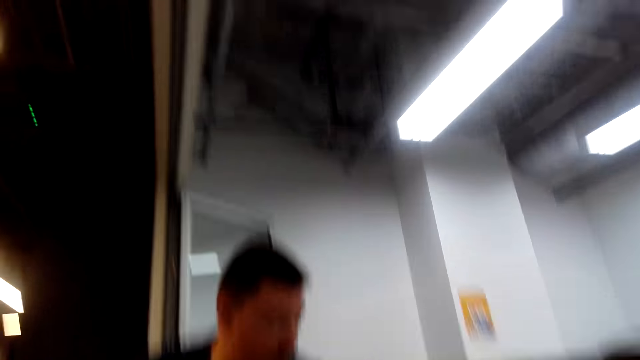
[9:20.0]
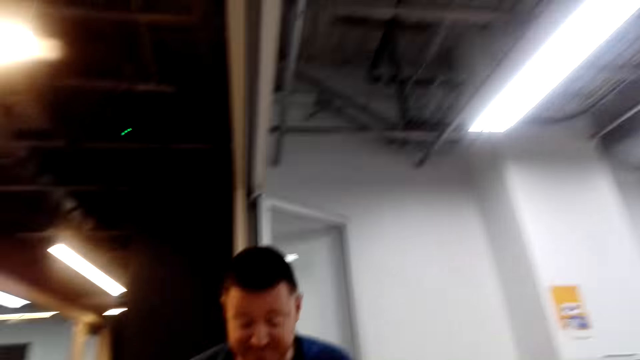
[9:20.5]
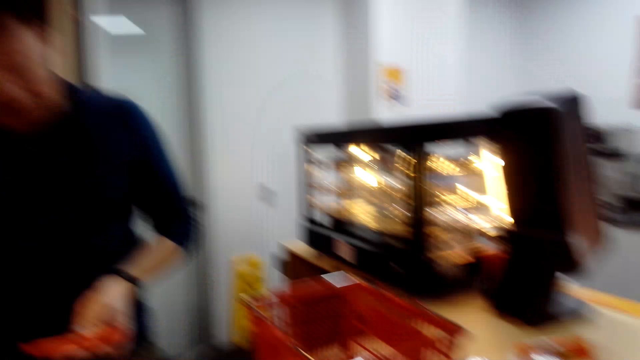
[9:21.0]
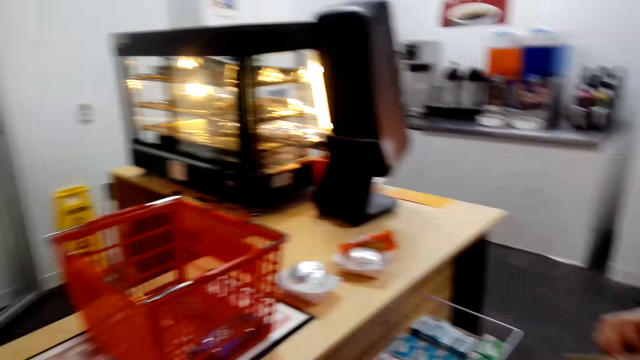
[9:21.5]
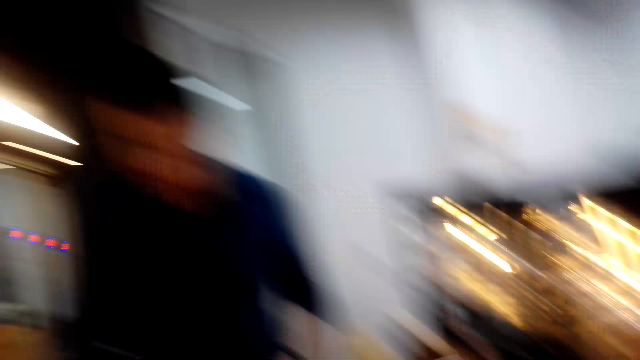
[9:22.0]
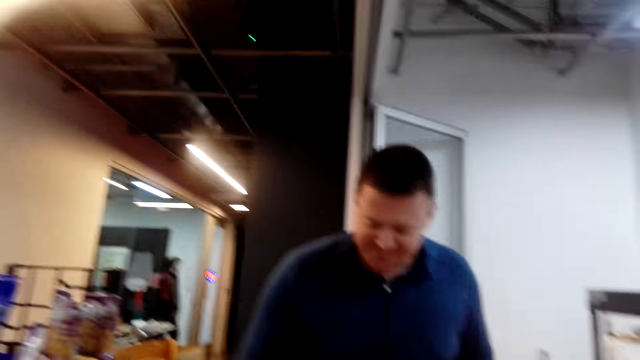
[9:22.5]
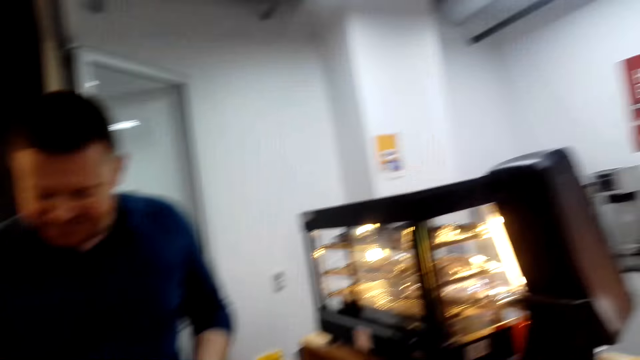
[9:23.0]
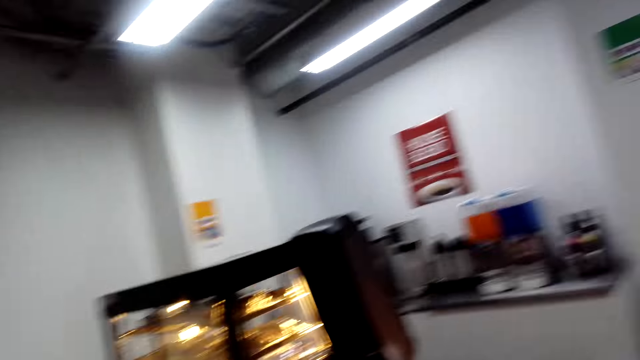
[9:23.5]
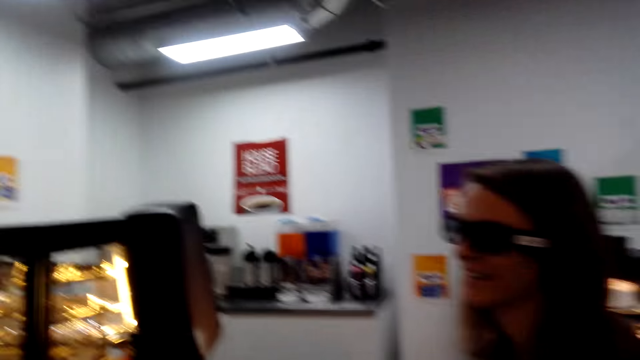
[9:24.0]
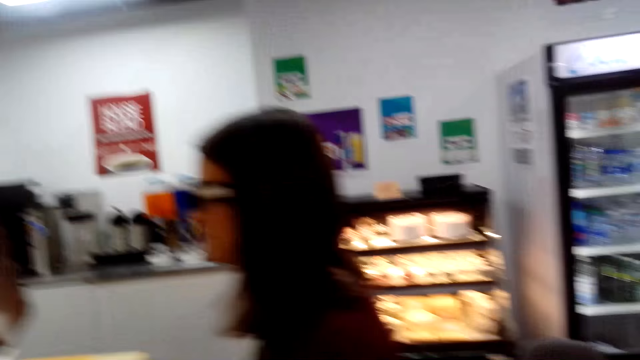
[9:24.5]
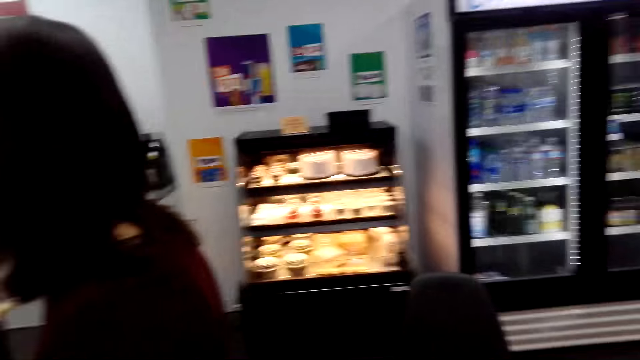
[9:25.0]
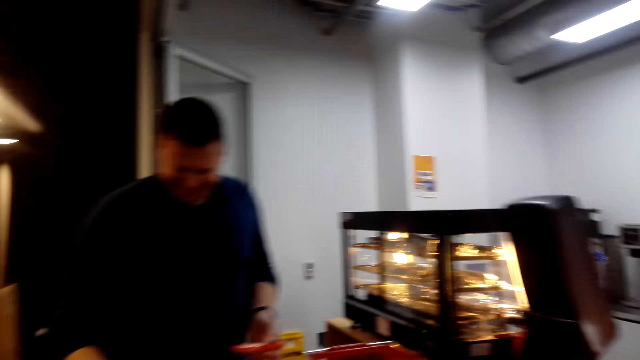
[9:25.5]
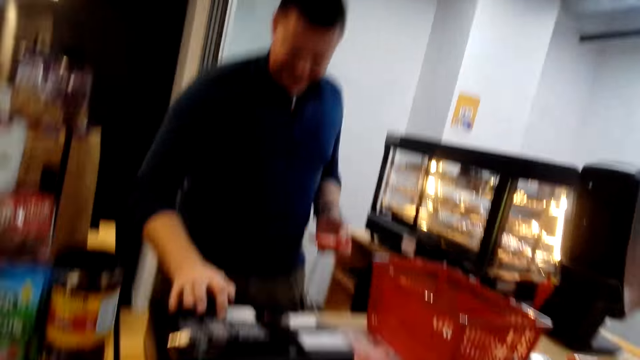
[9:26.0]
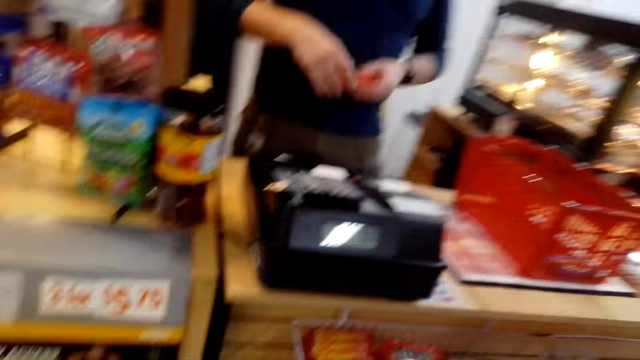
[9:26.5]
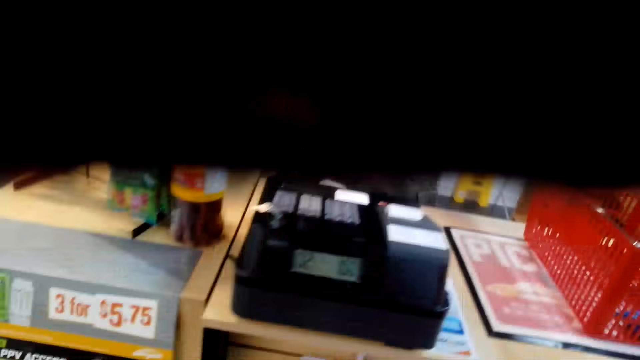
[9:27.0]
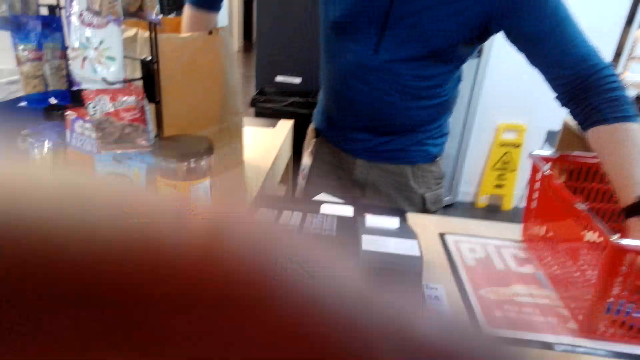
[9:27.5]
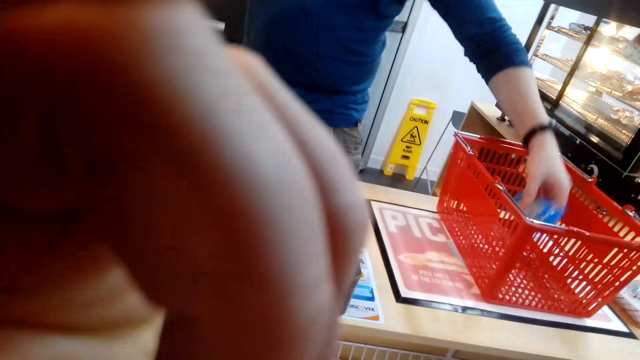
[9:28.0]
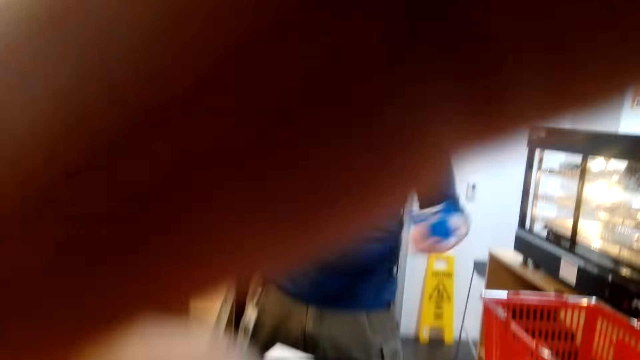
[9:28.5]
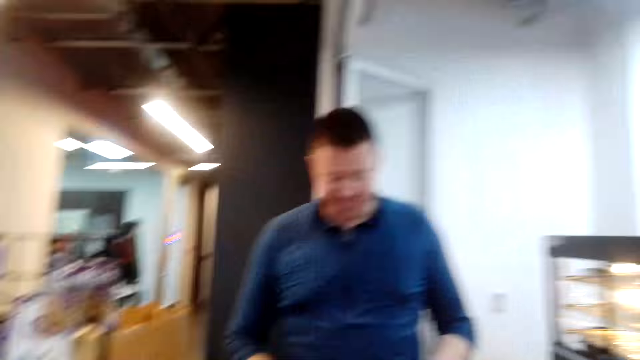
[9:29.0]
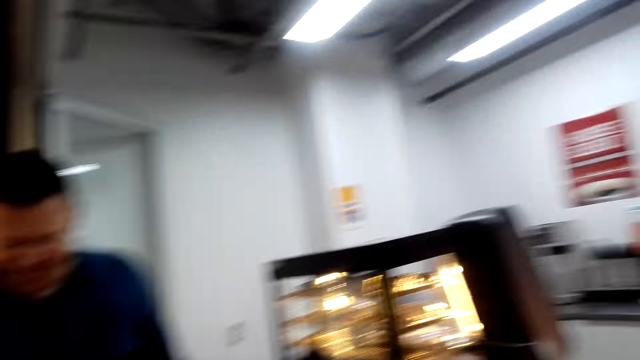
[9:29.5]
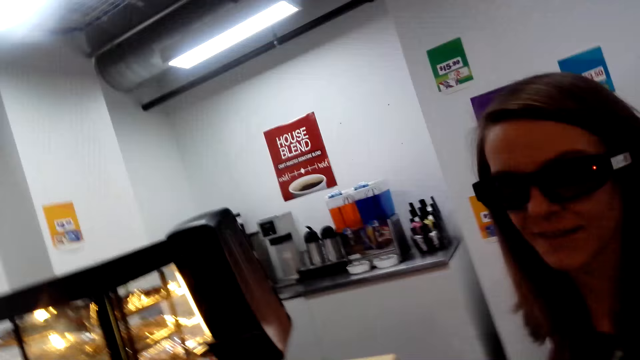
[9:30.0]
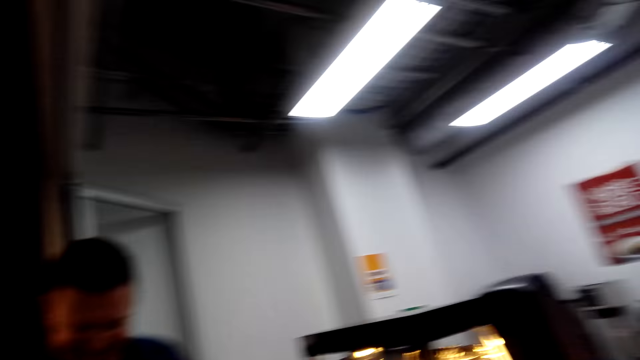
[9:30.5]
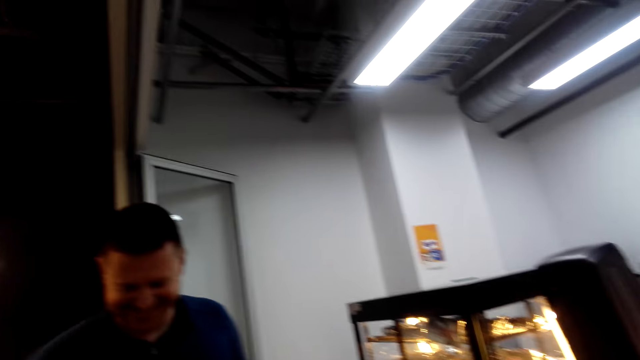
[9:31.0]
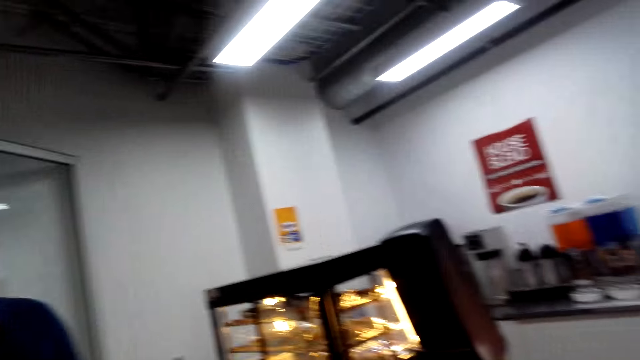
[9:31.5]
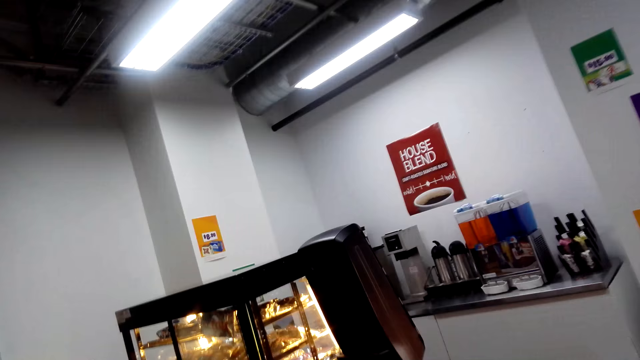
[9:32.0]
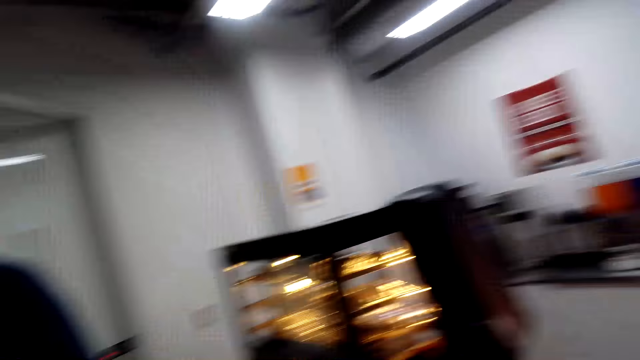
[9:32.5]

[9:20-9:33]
The camera wearer adjusts the camera.

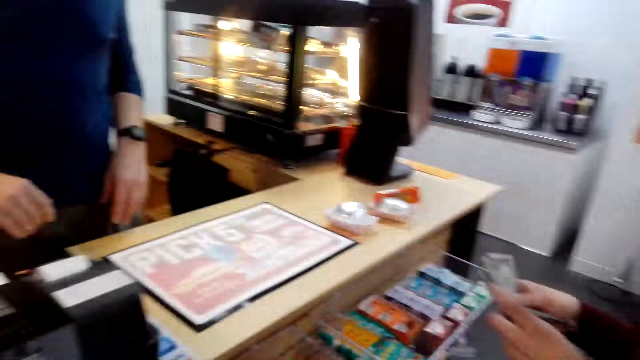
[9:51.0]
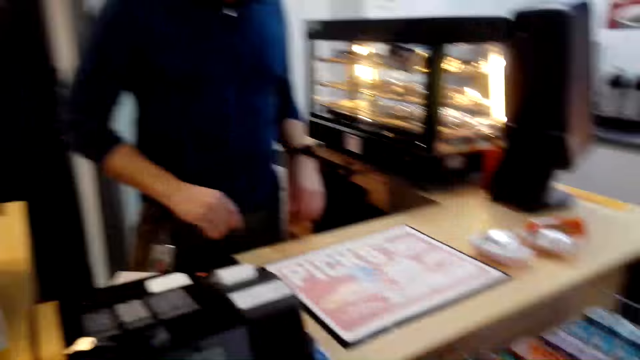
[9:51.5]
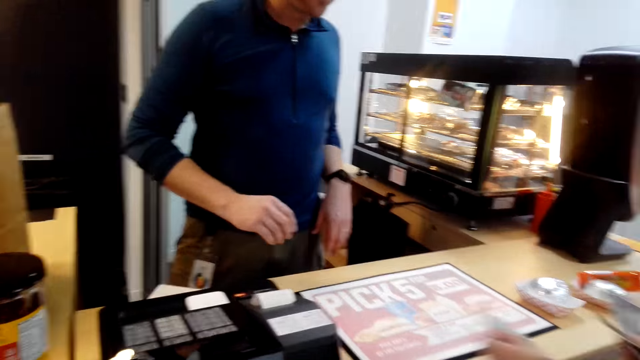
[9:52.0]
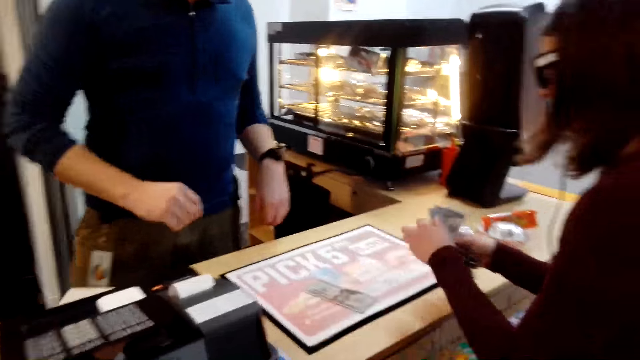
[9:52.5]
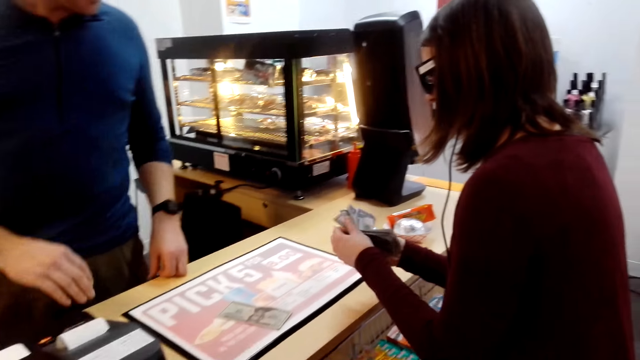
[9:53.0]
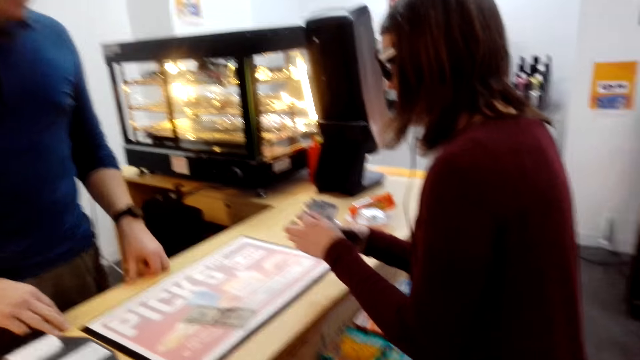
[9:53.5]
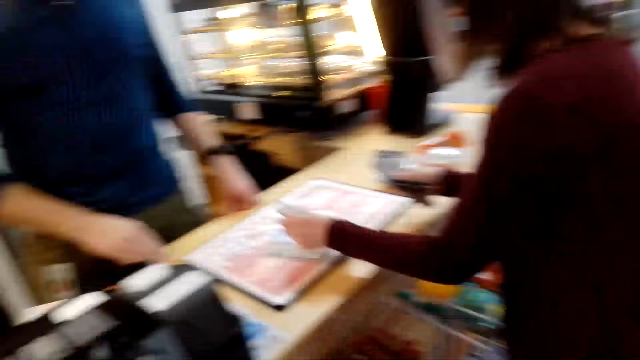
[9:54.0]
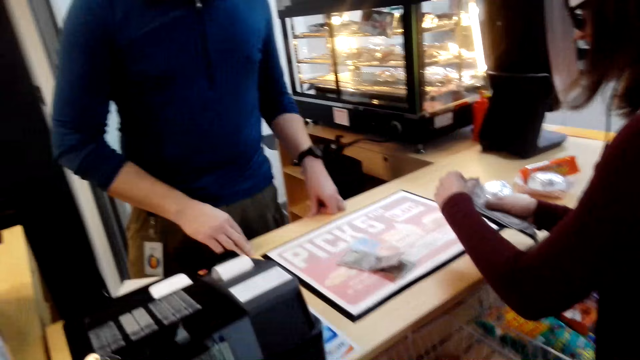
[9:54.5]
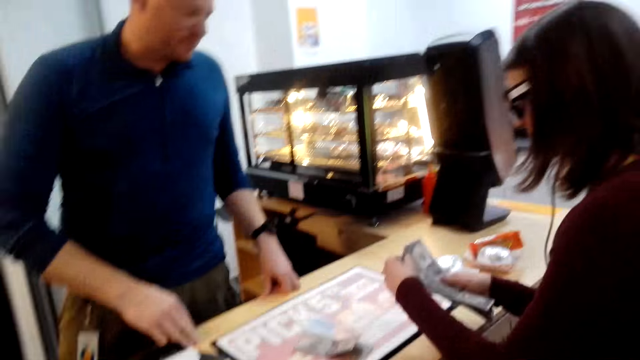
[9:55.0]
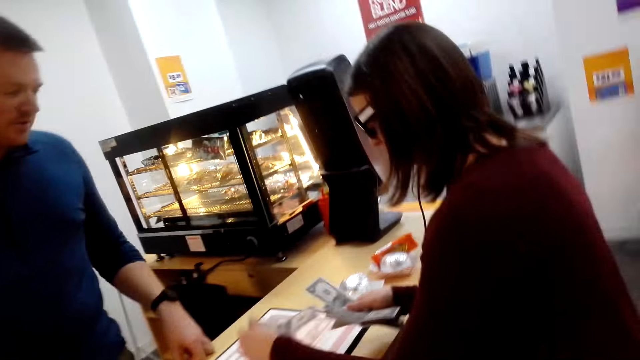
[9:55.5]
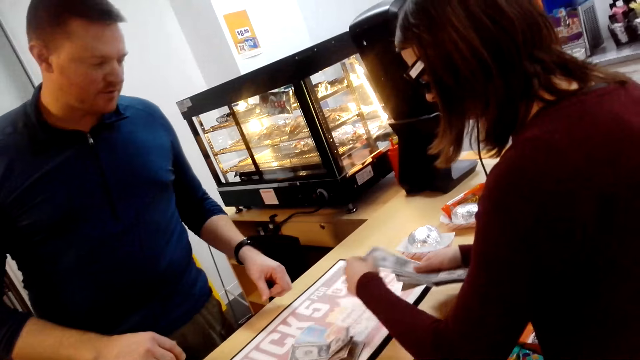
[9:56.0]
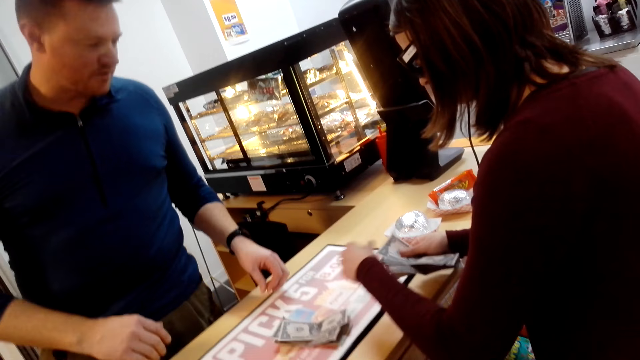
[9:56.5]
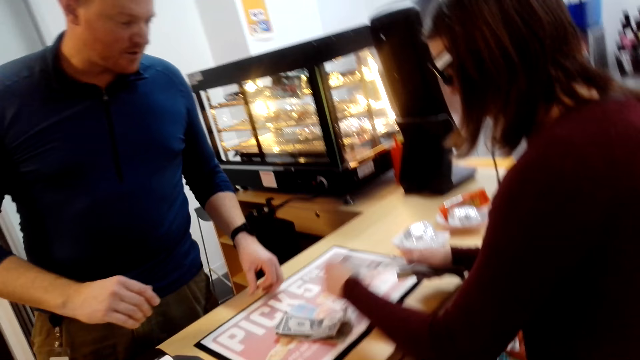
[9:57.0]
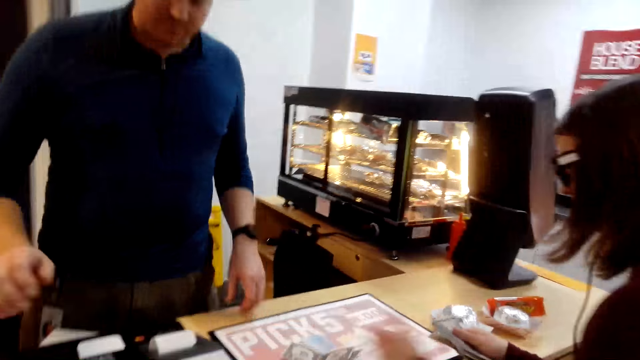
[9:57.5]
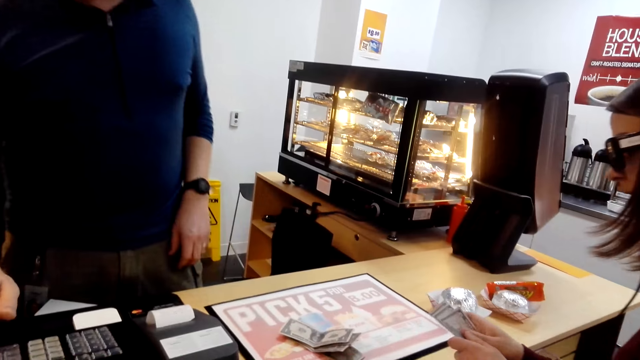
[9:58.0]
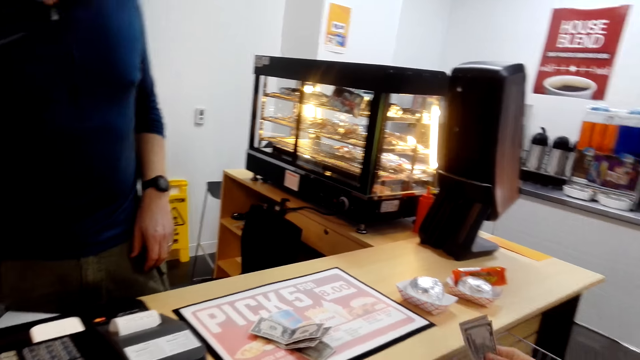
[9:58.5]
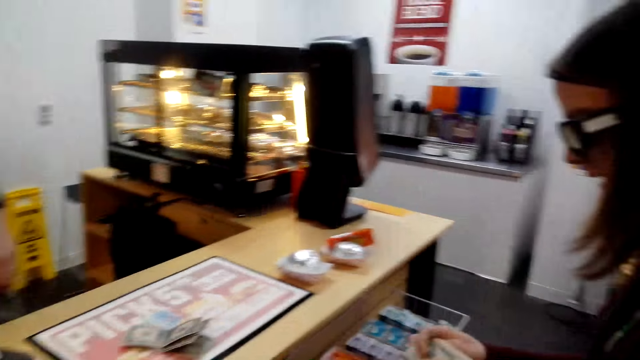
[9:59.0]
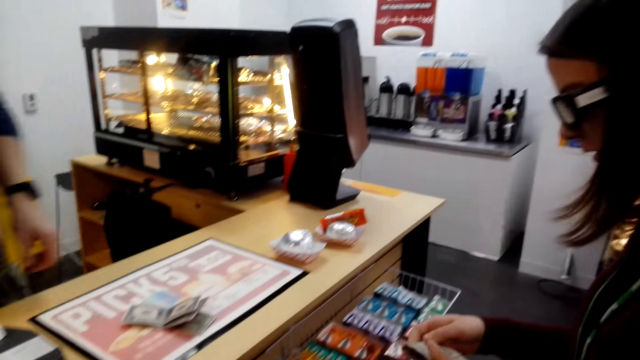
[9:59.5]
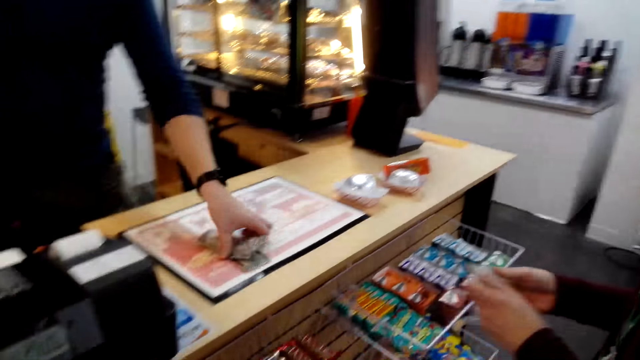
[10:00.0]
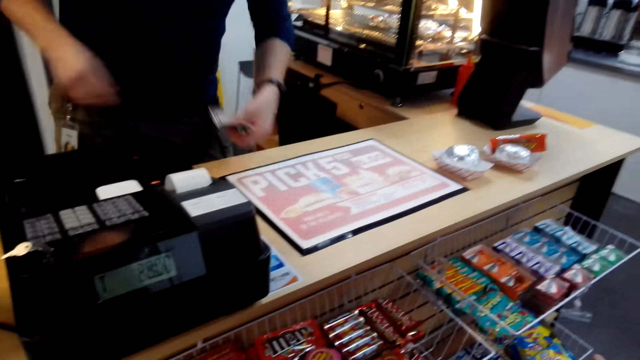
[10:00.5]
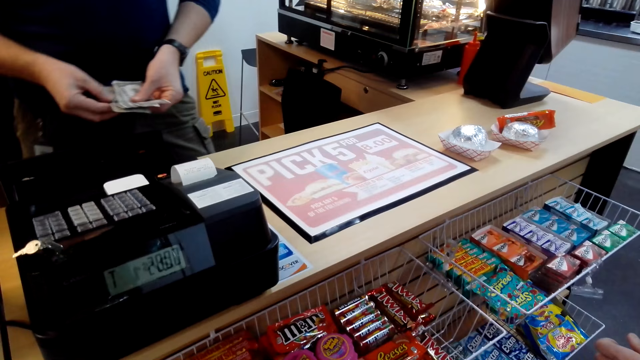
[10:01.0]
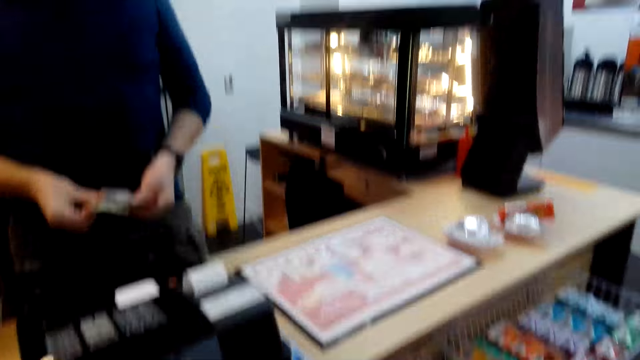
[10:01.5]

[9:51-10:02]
A woman puts money on the counter. A person counts the money. A man picks up the money from the counter.
